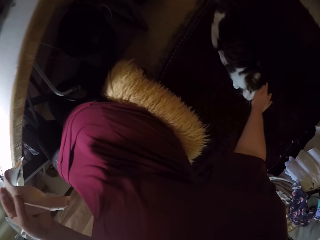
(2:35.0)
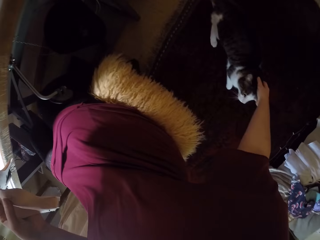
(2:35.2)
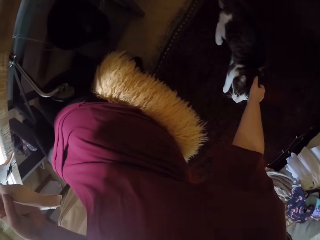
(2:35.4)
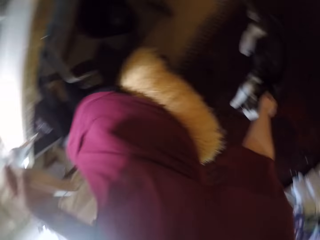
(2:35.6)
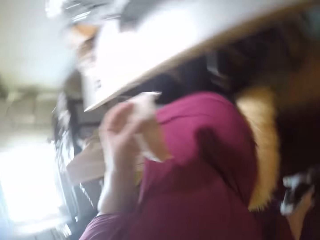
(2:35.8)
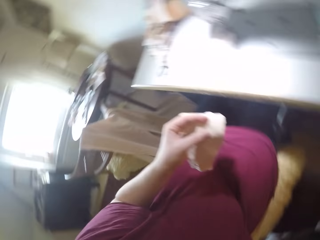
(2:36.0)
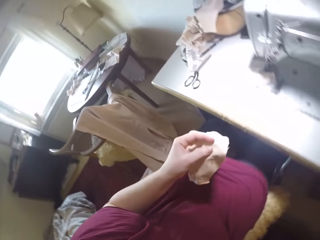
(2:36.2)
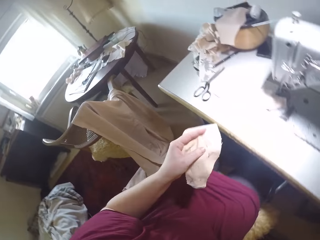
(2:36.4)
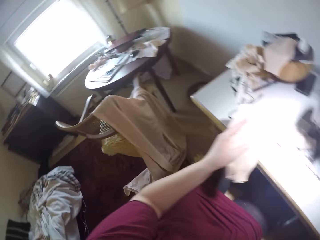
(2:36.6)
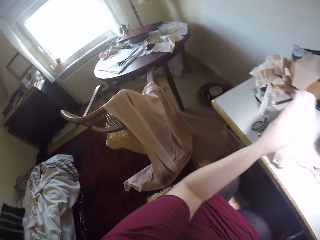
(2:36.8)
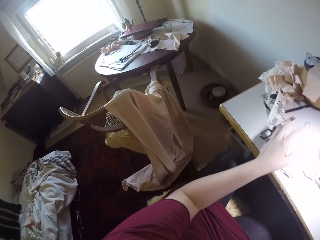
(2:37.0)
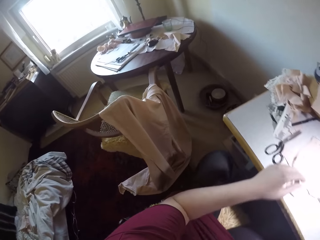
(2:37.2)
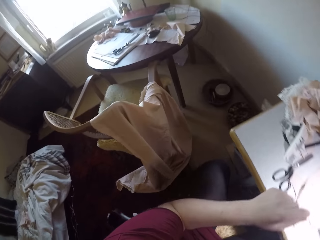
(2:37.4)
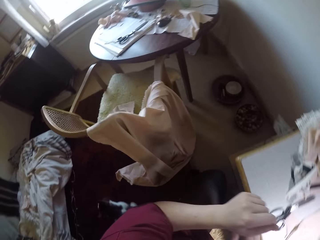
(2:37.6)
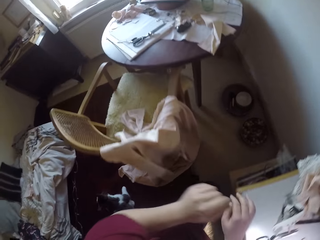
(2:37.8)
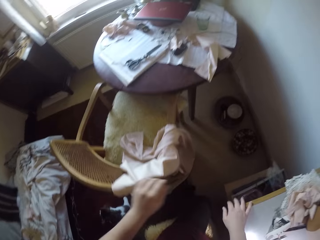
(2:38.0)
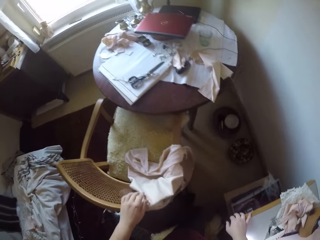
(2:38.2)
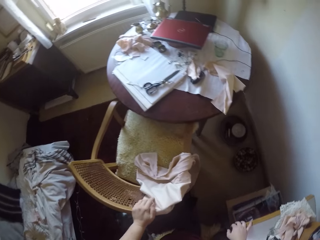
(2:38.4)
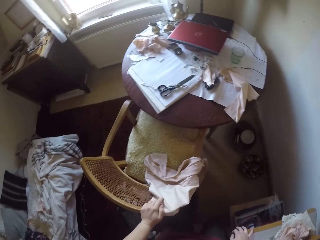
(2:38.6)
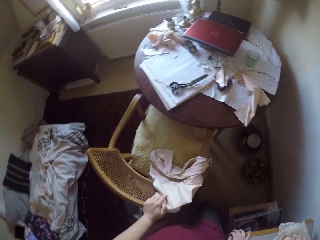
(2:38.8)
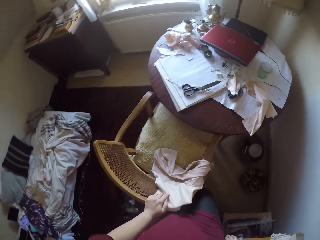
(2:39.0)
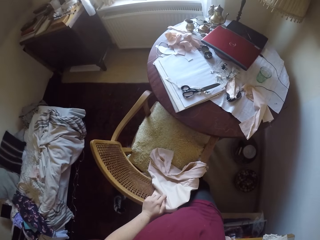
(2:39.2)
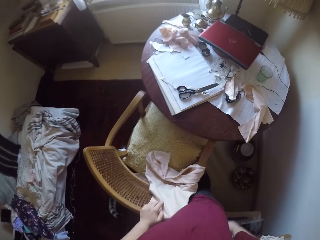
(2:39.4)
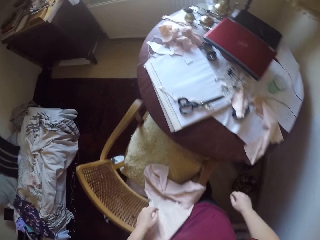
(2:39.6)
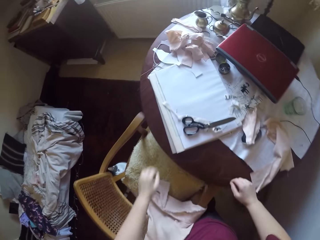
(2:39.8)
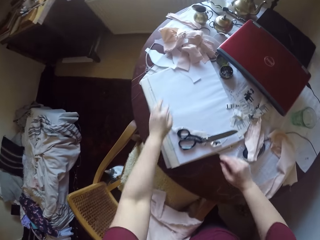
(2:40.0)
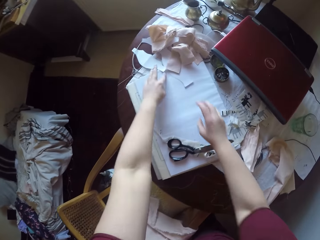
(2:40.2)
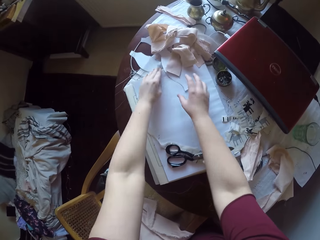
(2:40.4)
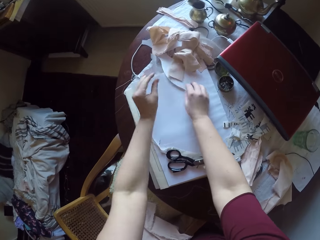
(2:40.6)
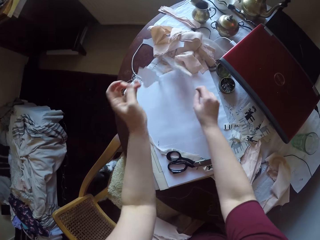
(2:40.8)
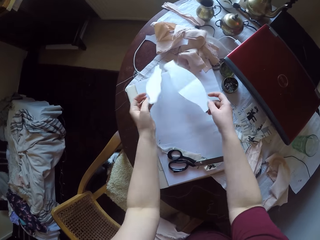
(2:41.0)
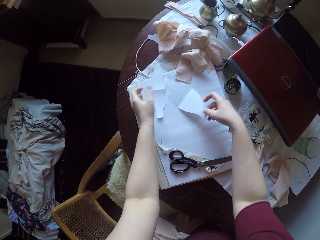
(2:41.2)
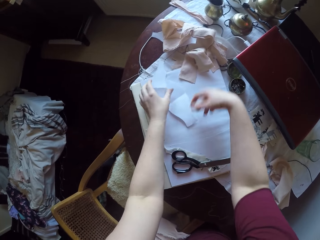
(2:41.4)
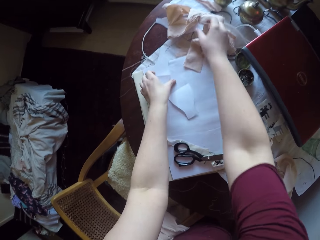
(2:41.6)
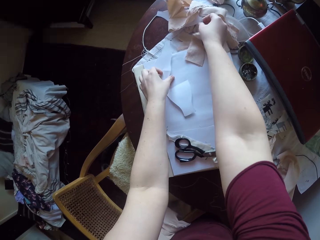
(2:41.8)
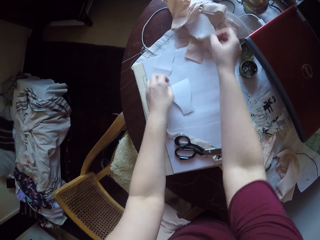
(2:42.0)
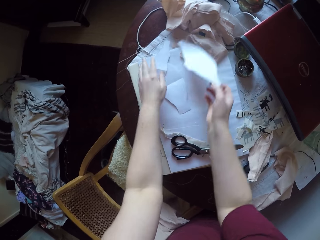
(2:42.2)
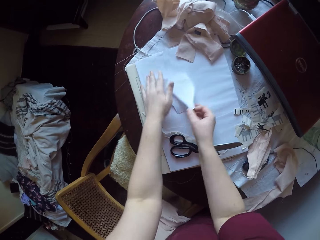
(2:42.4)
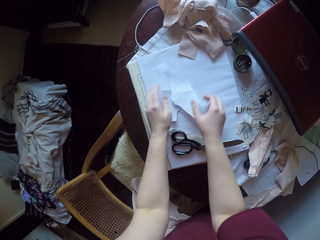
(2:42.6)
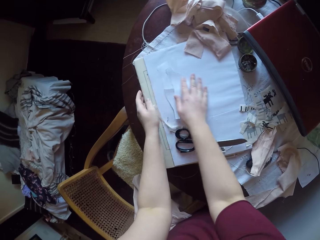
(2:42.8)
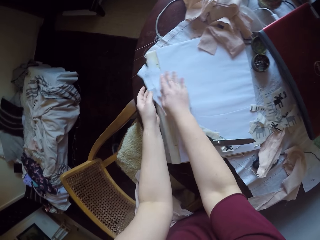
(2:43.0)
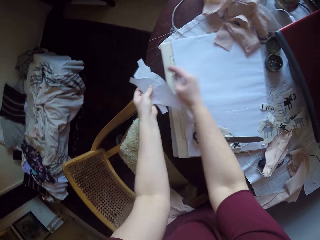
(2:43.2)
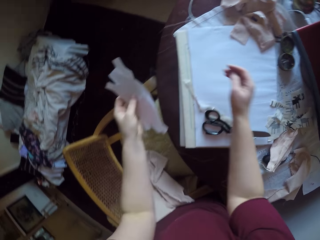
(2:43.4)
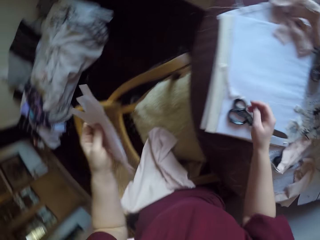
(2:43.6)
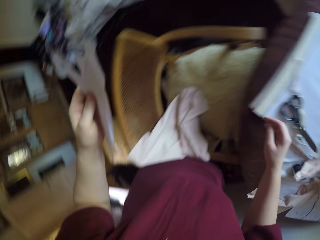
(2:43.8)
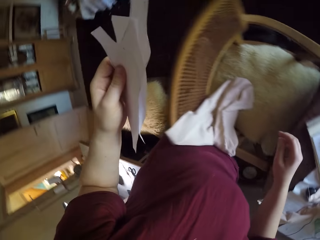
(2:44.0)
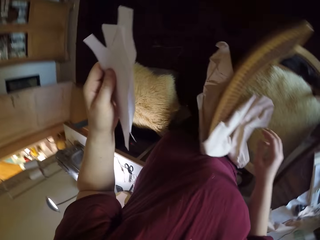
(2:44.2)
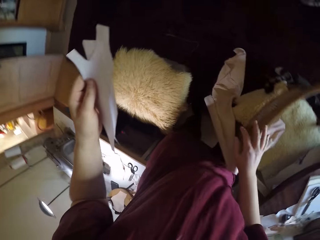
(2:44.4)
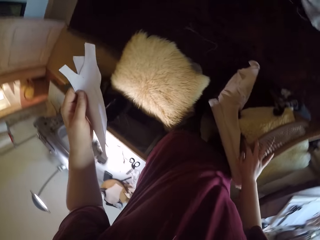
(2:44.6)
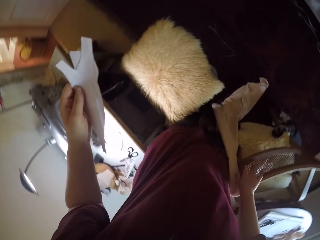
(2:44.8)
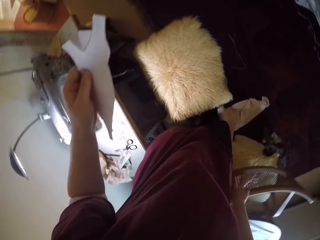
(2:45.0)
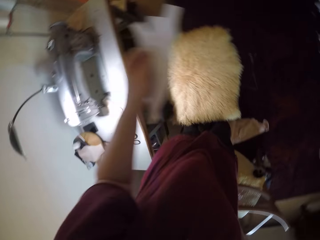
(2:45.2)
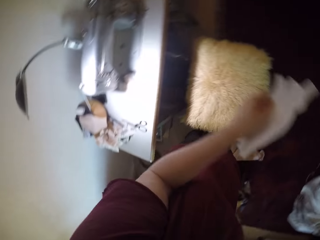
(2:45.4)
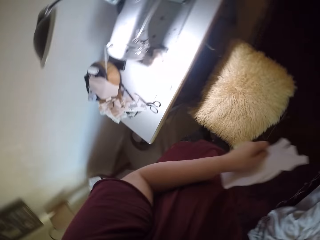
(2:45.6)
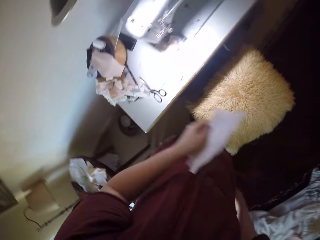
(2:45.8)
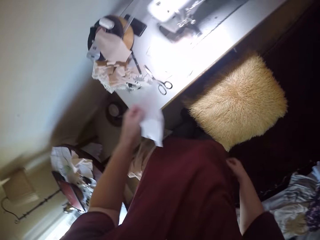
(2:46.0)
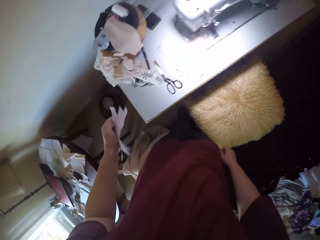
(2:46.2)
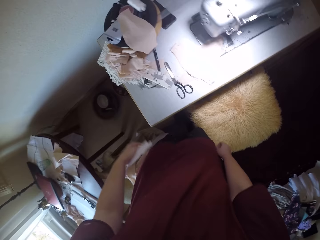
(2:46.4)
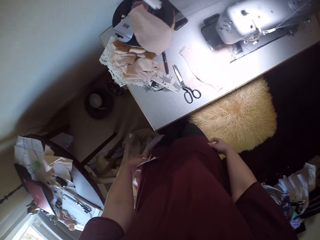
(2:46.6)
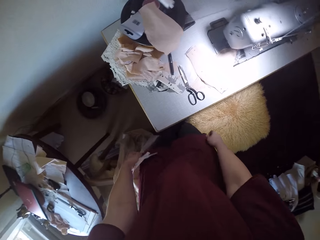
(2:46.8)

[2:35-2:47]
The camera wearer touches a cat with her right hand. She drops the fabric on the machine. She stands from the chair. She moves towards a chair and a small round table. She places her right hand on the chair before her. She bends over the table. She picks up two paper patterns or pieces of cloth from the table. She drops the two paper patterns on the table. She picks up another paper pattern. She drops the paper pattern on the other paper patterns. She picks up the paper patterns from the table. She walks back to the sewing machine.

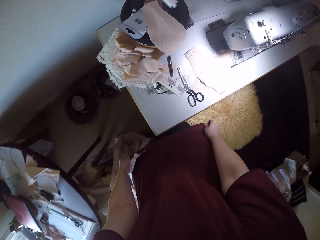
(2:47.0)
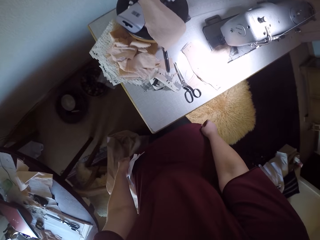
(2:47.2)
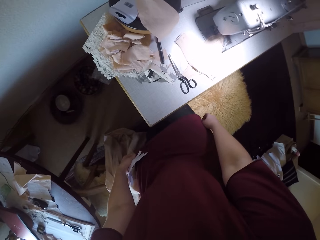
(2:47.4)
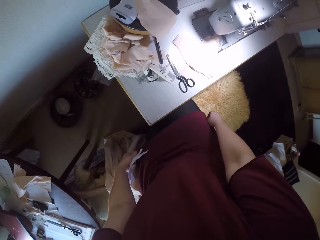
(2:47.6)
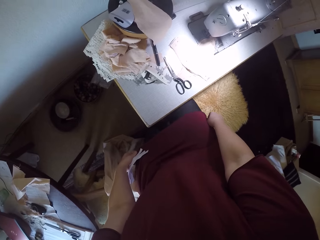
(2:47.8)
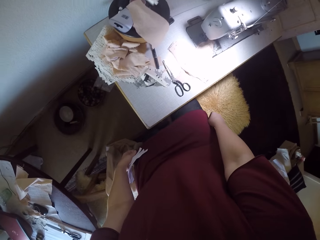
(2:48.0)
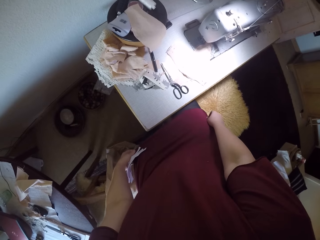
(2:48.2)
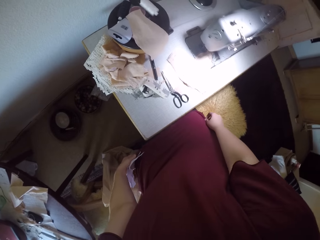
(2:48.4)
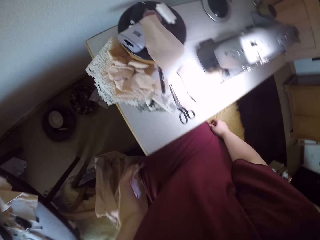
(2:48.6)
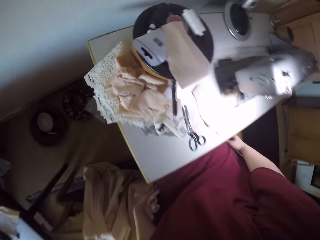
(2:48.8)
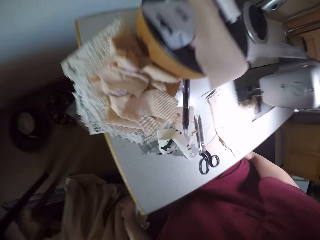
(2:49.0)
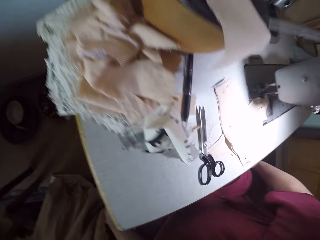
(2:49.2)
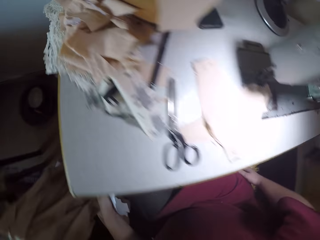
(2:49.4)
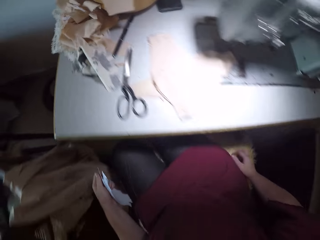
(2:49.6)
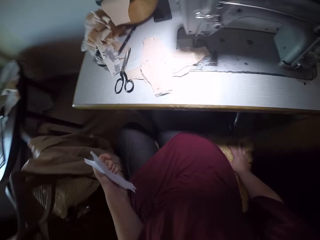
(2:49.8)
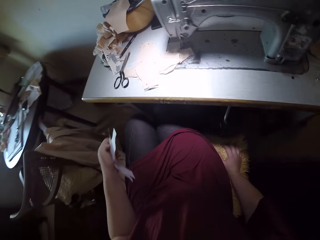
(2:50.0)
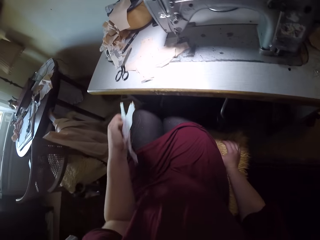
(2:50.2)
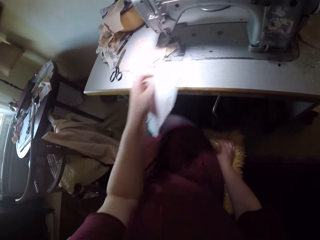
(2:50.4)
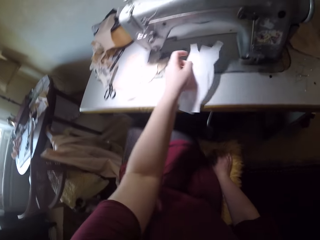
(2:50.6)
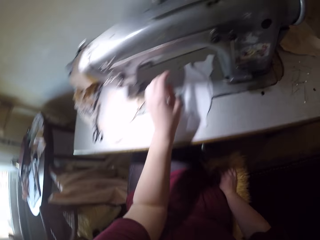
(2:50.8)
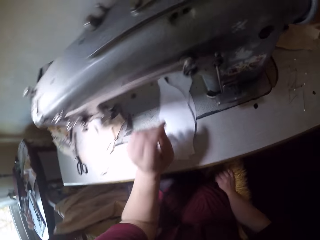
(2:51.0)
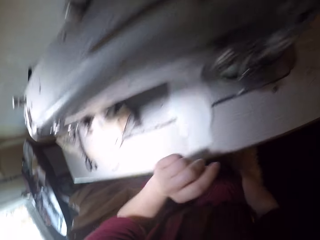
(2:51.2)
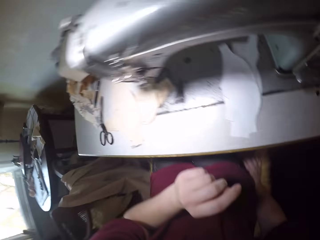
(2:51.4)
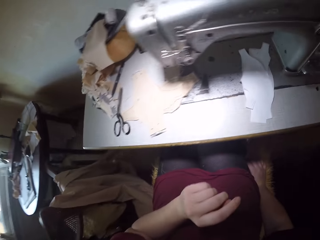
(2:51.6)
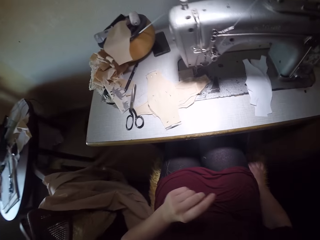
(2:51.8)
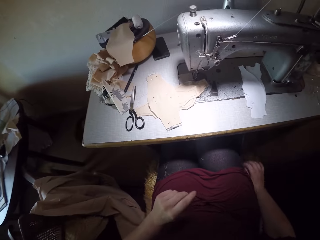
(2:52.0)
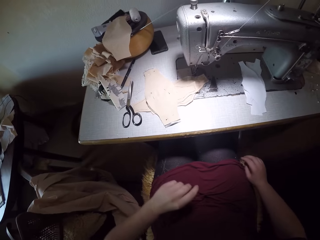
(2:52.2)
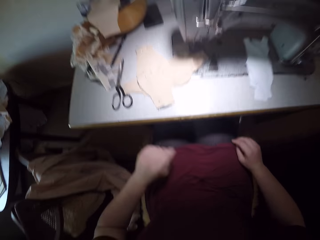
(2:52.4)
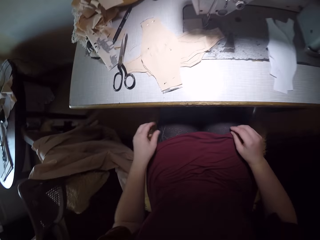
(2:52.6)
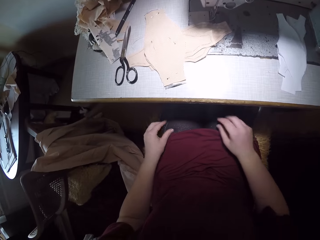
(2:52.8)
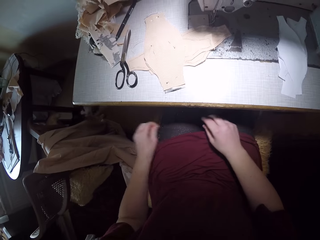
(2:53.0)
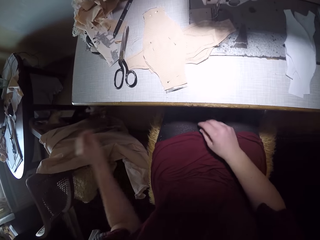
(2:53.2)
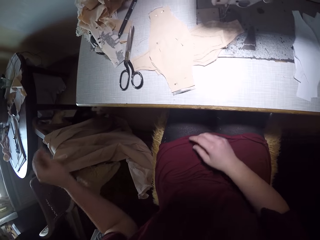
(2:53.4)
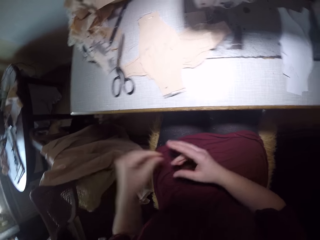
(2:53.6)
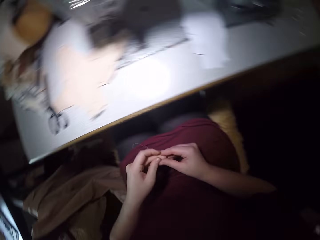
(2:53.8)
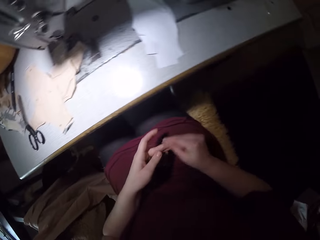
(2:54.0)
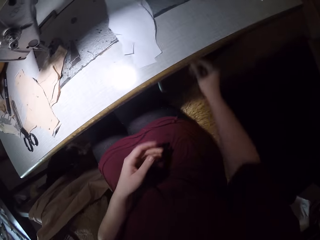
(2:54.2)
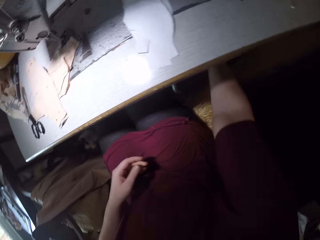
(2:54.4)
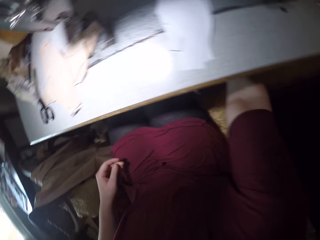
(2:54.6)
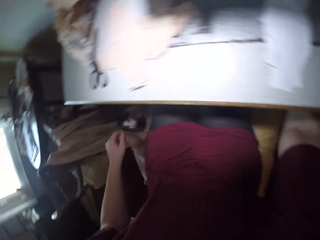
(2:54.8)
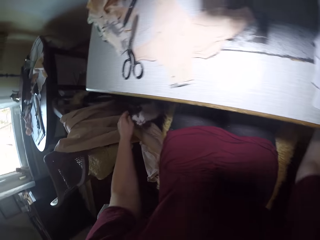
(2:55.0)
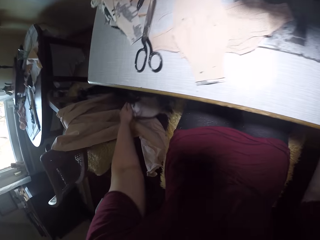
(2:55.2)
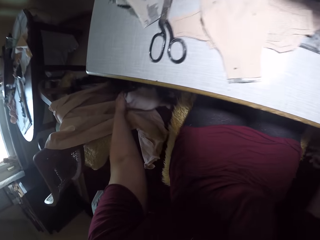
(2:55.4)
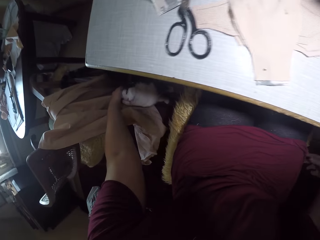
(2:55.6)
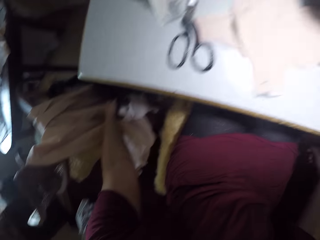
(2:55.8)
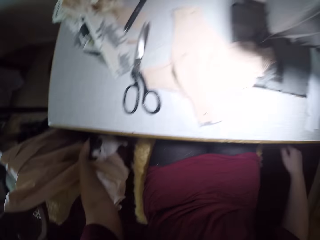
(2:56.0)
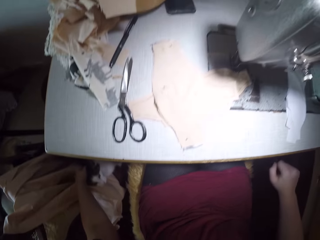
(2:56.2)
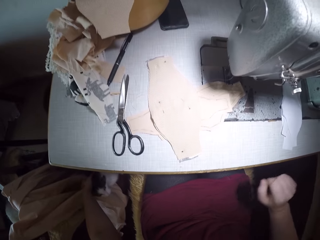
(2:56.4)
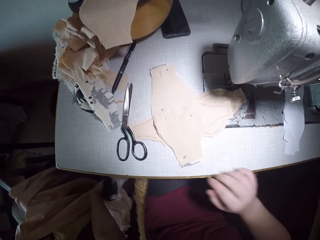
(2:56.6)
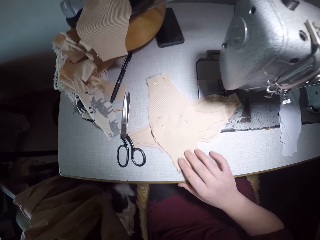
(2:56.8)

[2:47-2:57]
The camera wearer sits on the stool before the sewing machine. She drops the paper patterns on the machine. She removes thread from her lap. She touches the cat.
